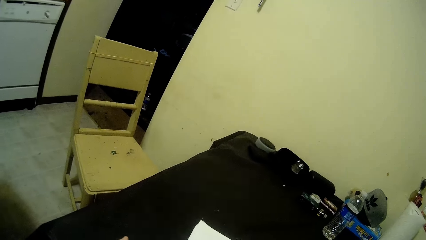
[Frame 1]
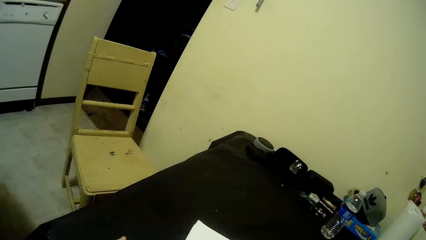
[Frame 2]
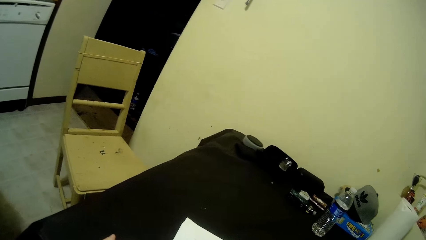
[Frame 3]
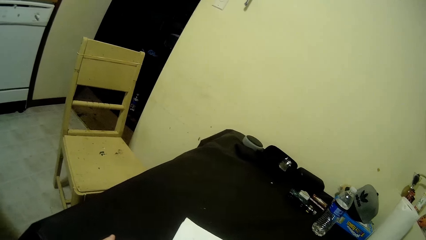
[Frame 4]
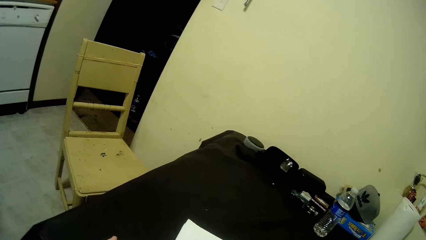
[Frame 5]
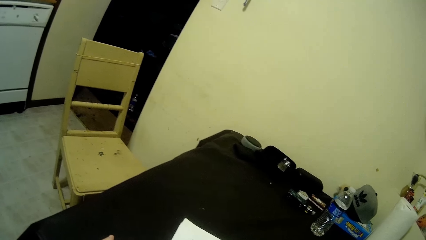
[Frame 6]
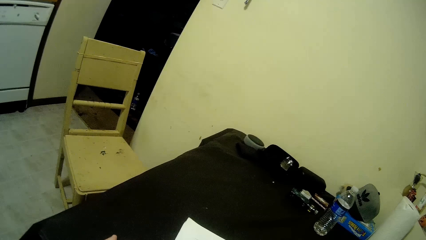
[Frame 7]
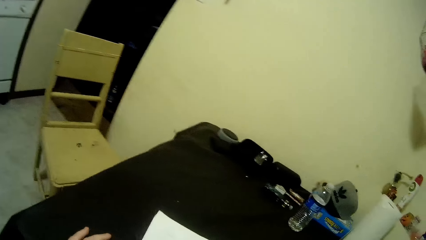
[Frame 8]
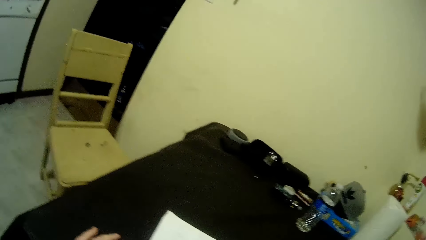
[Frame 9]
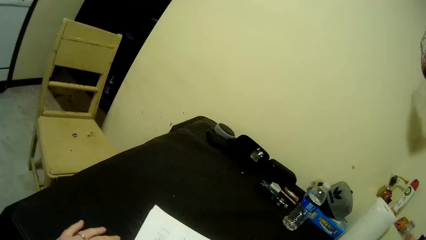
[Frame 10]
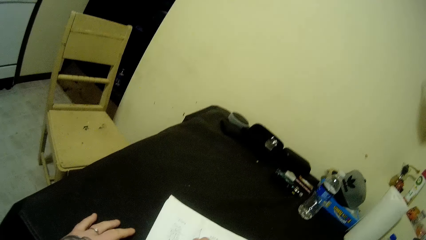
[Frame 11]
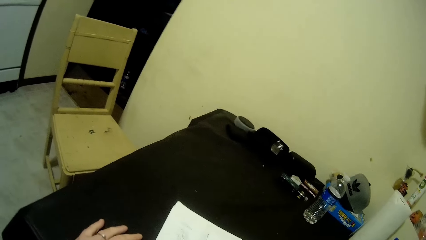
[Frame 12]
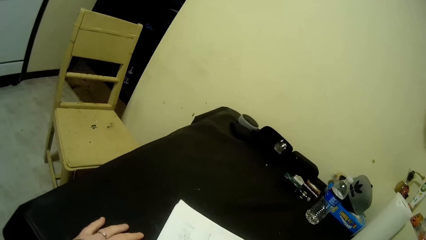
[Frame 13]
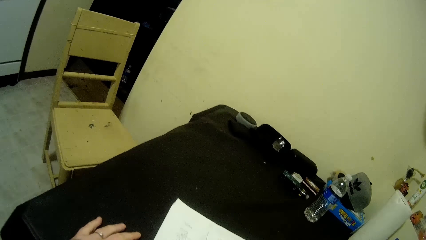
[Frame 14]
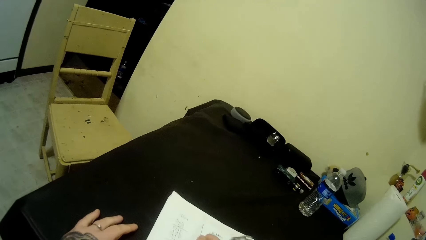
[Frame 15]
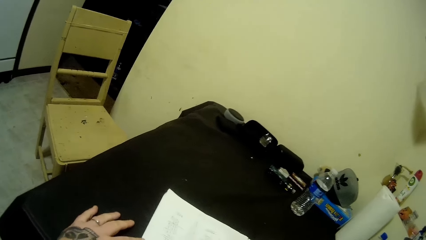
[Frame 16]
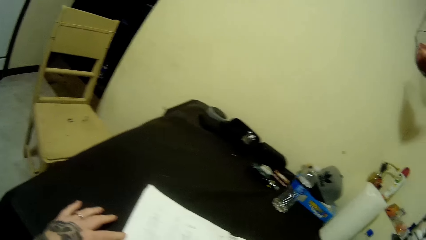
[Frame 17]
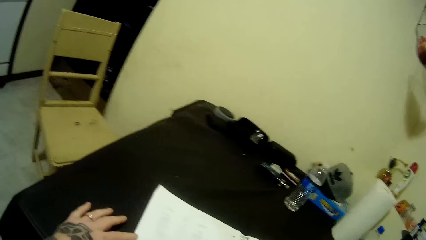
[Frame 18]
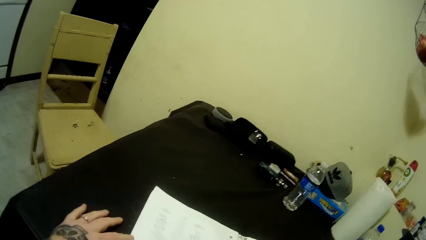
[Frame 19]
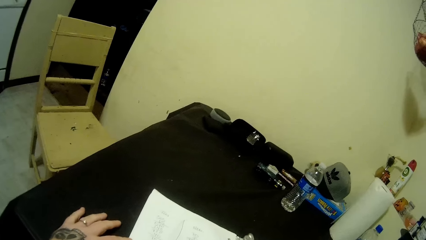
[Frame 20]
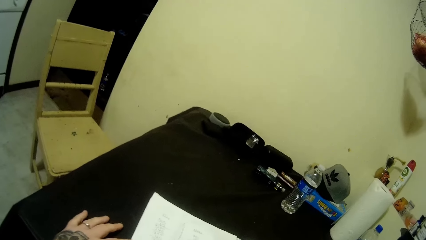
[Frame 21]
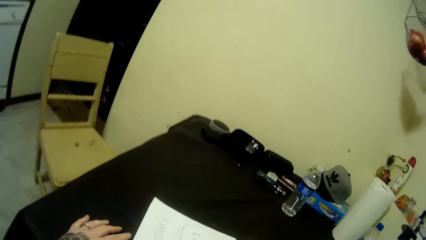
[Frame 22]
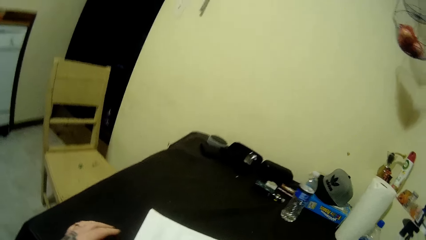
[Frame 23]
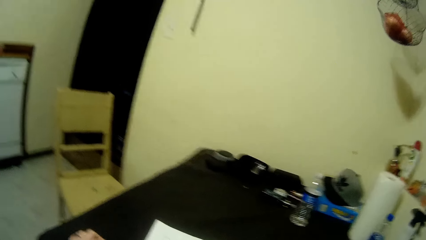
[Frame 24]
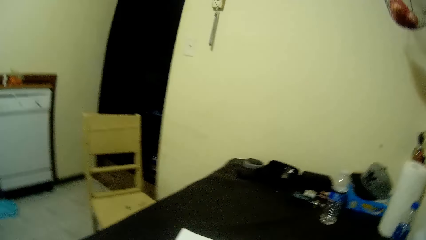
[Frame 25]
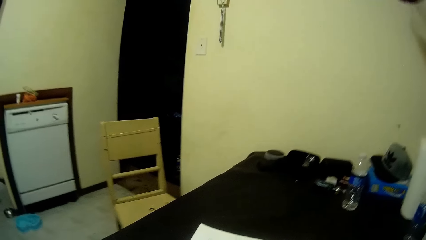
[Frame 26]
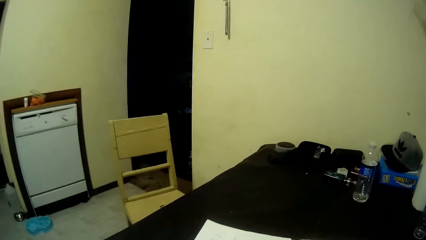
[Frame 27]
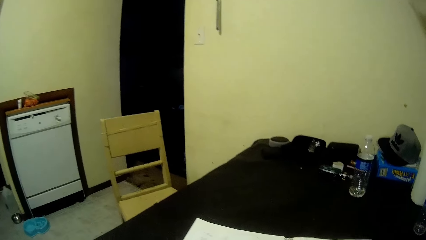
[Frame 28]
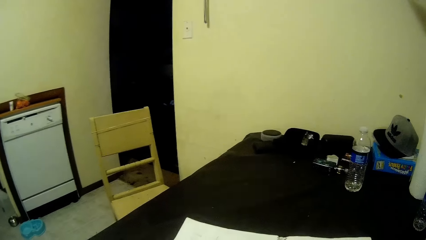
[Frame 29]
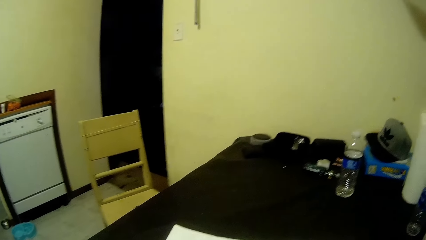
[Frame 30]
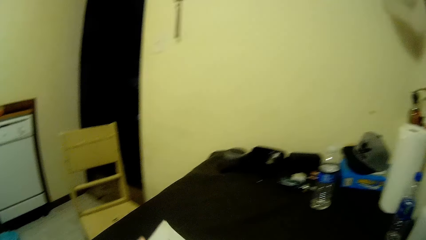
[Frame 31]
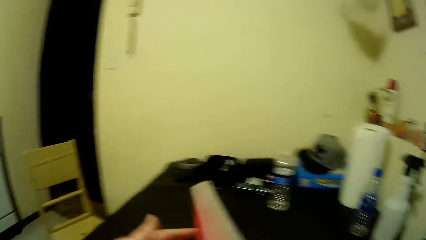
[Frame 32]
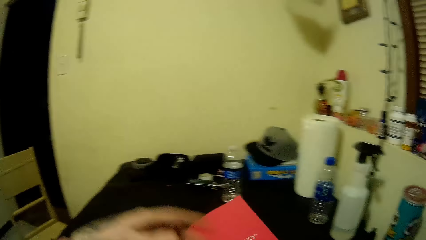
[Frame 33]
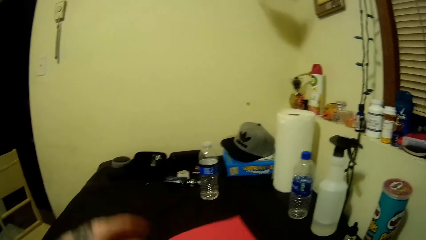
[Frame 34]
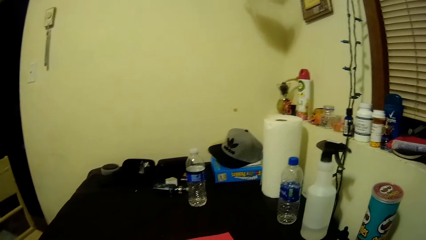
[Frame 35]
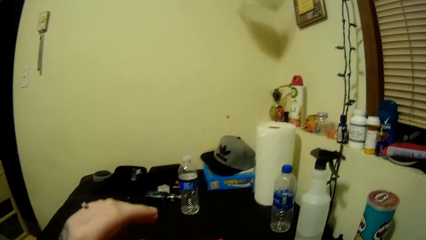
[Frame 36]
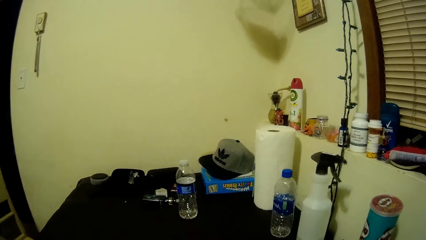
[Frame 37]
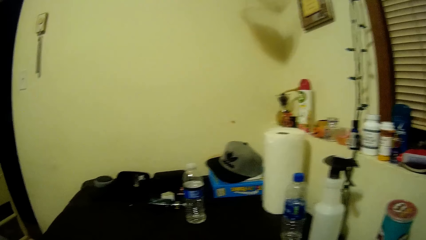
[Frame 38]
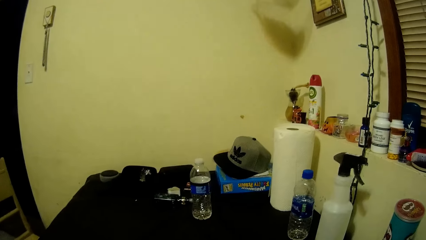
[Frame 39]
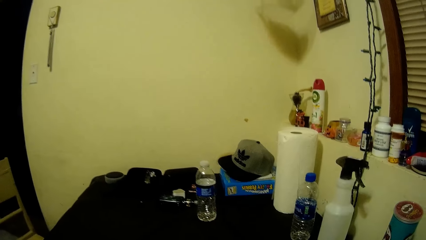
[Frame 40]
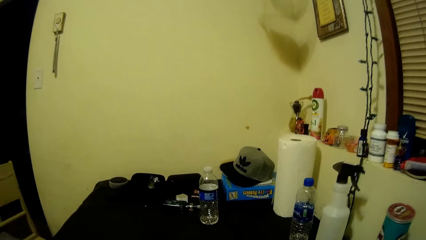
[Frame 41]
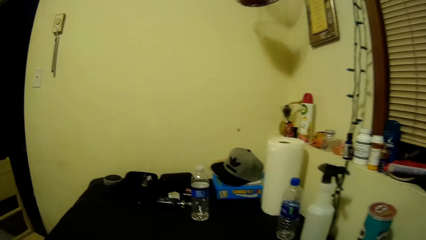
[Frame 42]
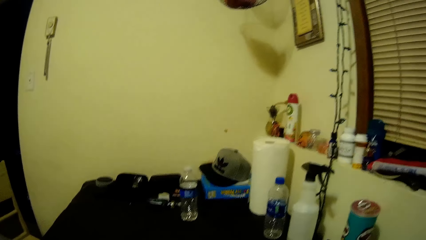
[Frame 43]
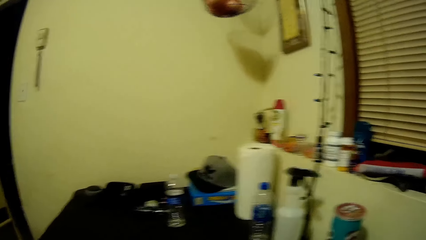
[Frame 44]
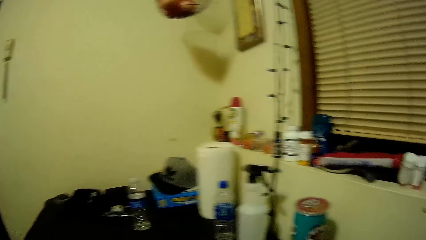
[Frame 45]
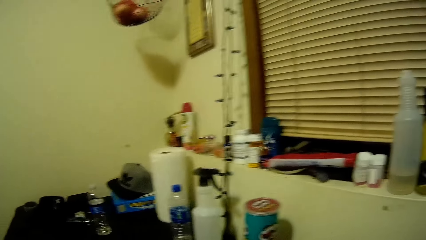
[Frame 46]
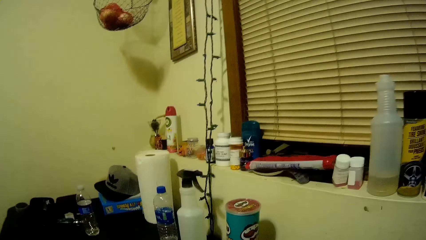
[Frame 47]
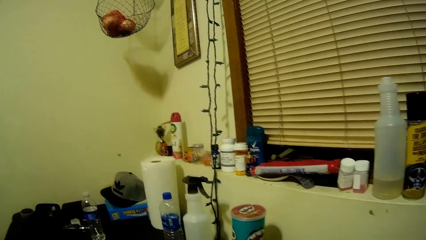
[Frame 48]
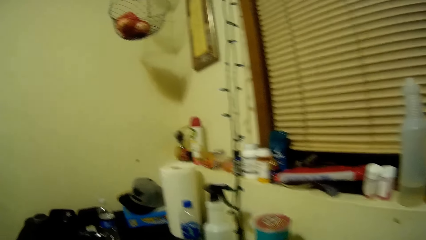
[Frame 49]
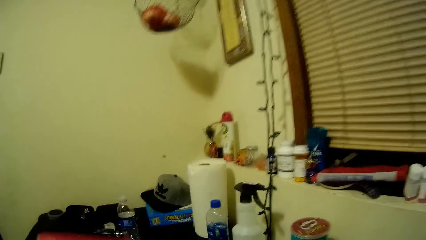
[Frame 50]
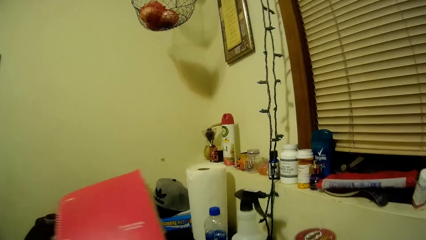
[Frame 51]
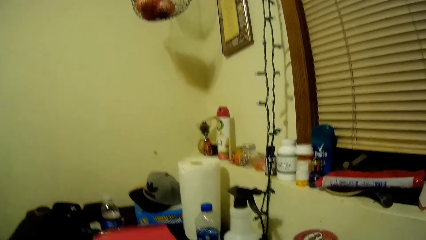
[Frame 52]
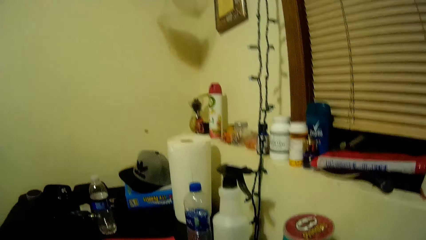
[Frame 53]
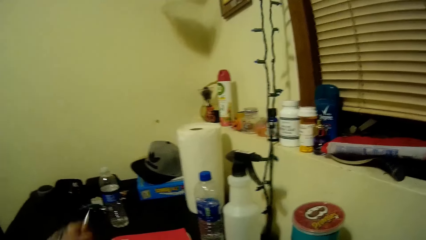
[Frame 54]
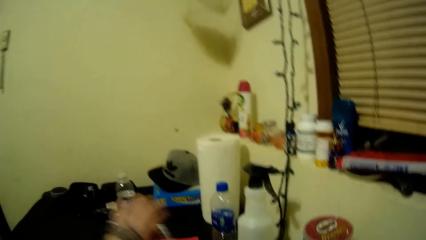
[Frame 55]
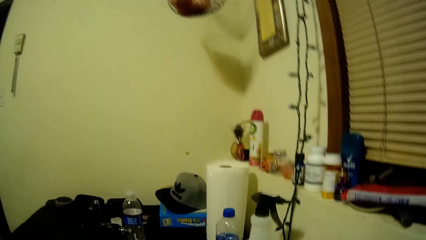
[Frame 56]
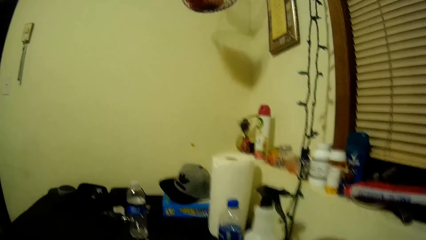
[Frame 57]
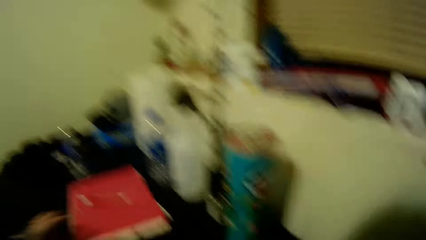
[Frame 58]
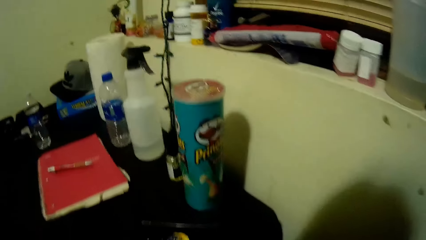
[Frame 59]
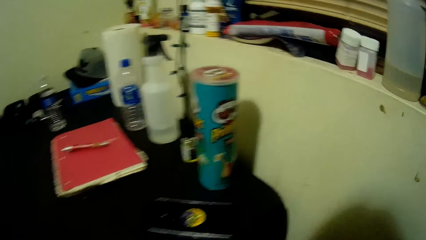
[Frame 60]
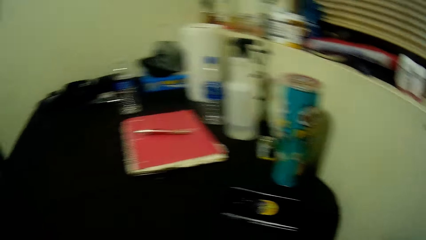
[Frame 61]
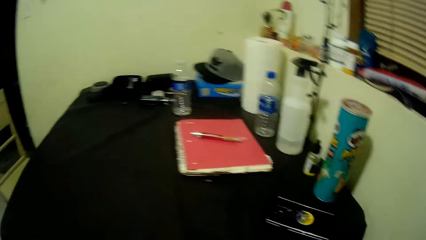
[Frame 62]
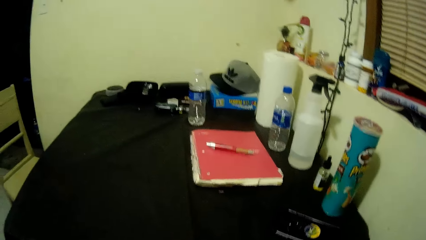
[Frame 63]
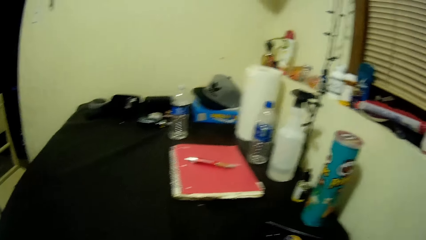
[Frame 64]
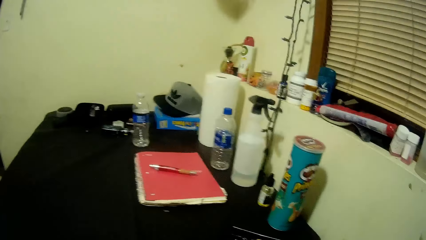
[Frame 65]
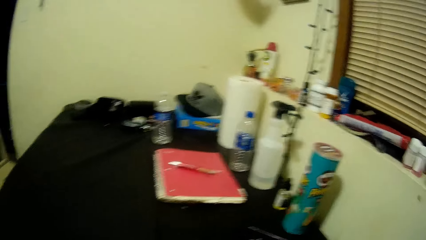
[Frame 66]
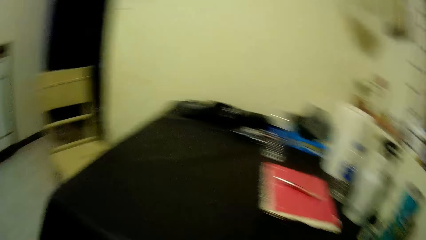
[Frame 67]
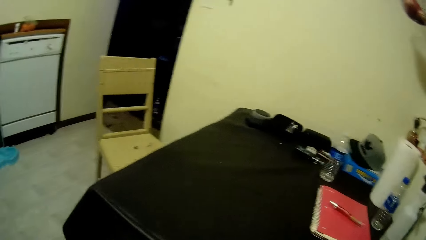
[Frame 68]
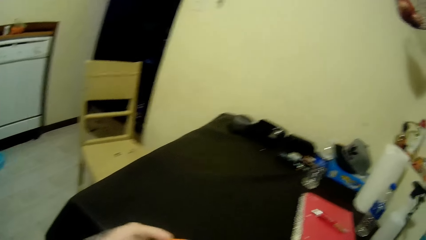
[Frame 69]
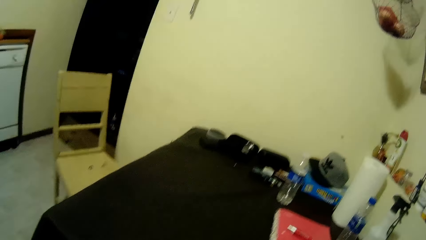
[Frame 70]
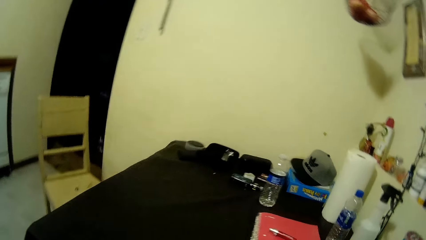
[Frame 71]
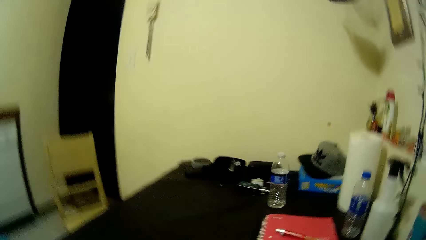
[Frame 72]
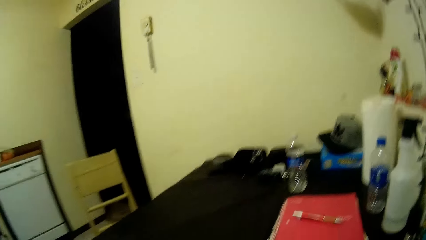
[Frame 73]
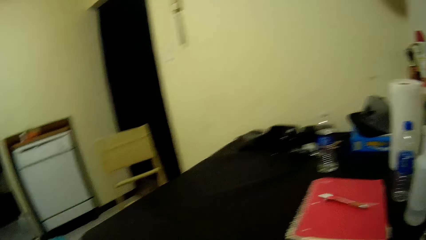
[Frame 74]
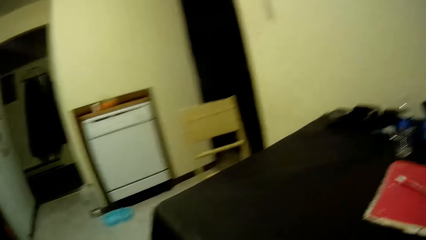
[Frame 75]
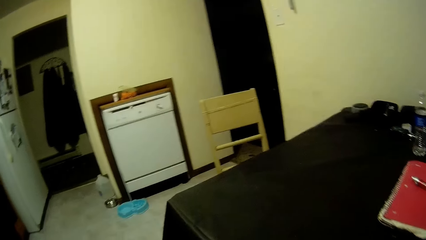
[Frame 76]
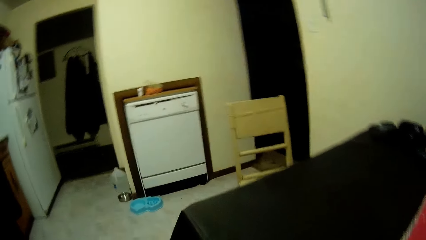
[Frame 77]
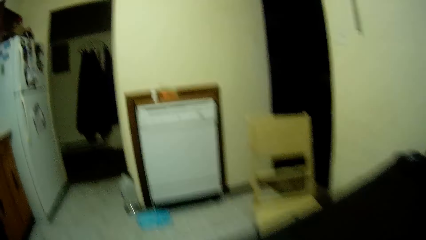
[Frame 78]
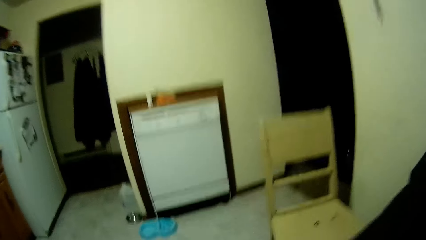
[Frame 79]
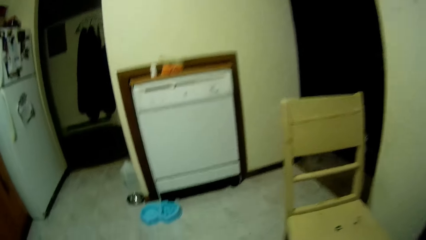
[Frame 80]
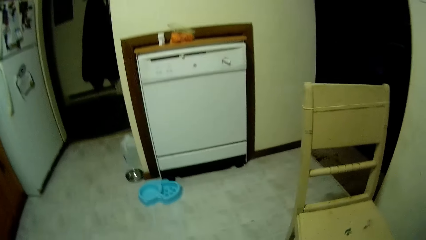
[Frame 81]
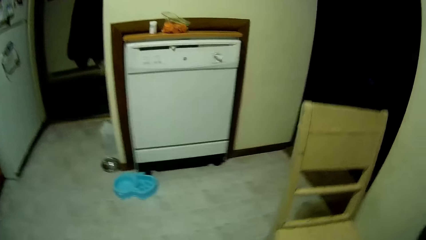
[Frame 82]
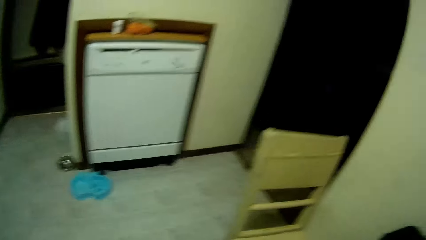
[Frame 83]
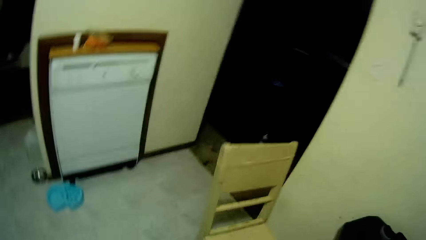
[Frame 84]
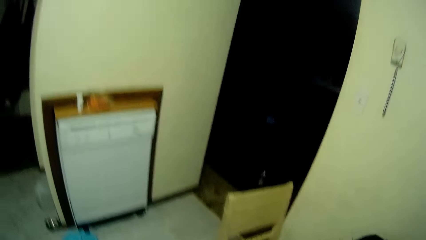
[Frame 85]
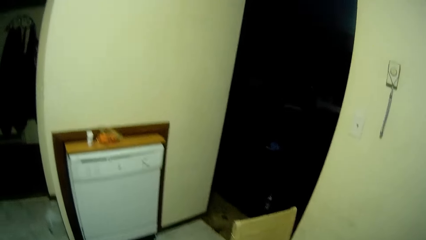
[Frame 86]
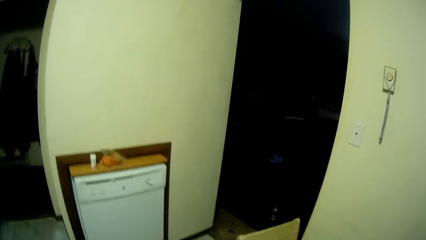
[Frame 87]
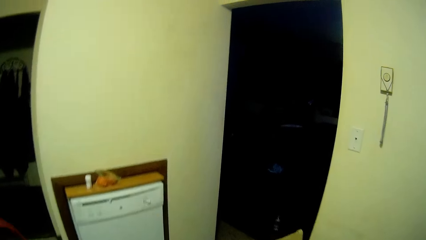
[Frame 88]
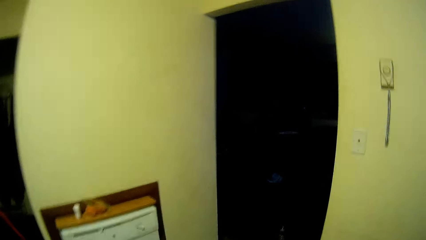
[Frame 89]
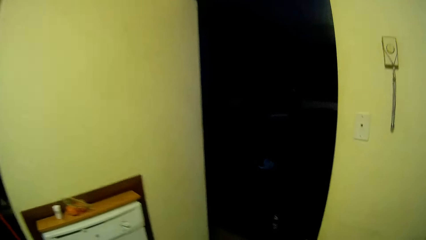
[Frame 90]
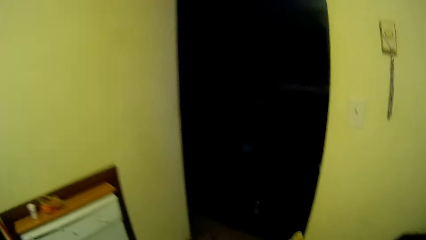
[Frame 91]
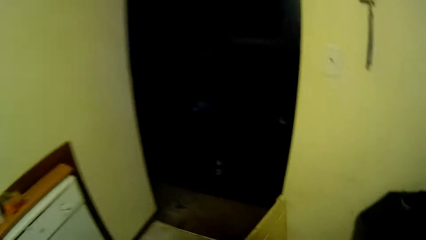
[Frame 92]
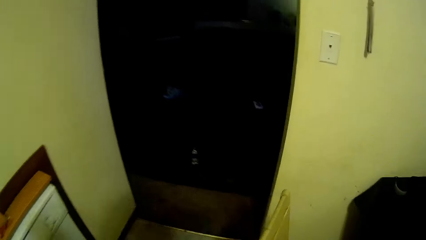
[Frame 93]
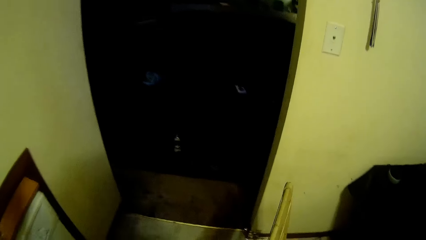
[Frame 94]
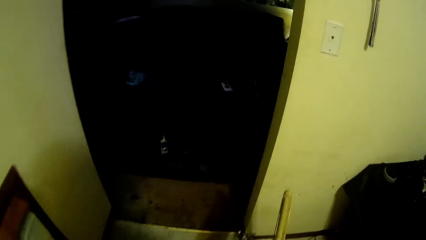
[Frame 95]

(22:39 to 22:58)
The camera wearer closes the book. They place the pen on top of a book. They look around. They walk around into a room.
